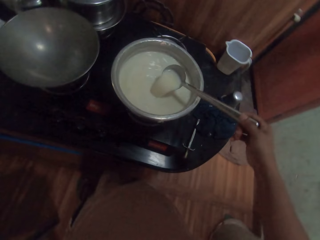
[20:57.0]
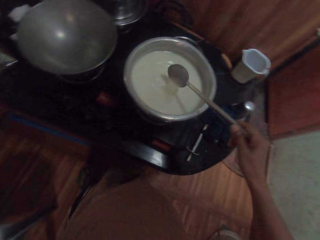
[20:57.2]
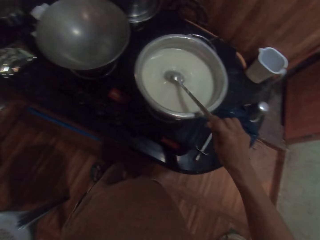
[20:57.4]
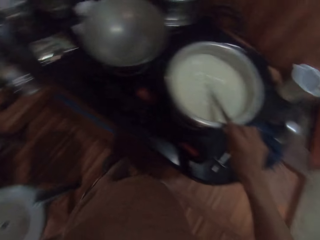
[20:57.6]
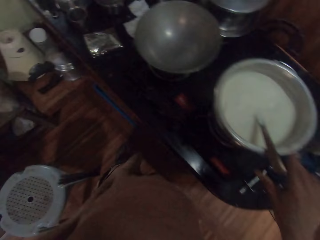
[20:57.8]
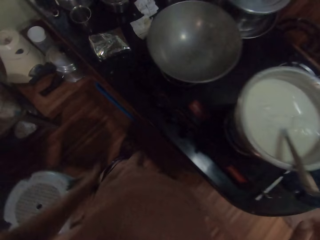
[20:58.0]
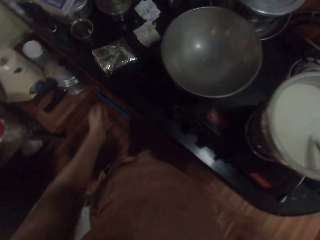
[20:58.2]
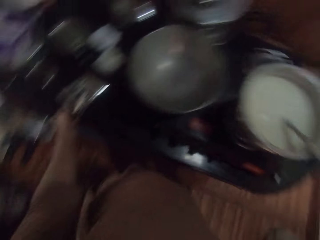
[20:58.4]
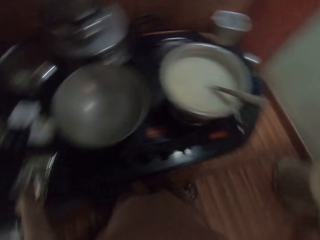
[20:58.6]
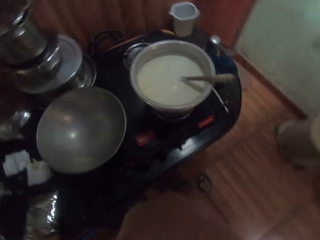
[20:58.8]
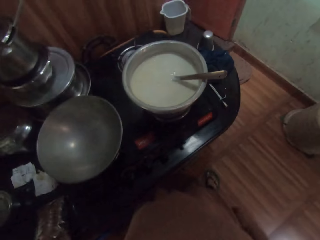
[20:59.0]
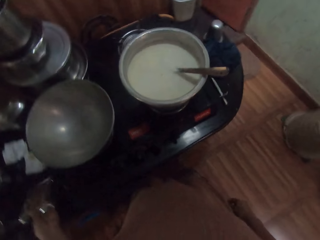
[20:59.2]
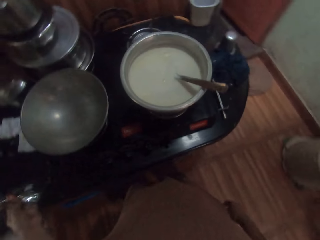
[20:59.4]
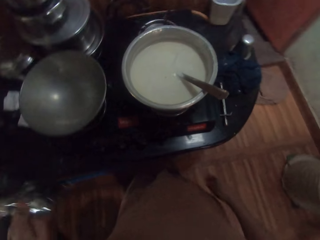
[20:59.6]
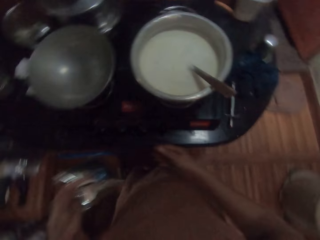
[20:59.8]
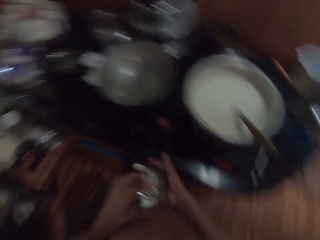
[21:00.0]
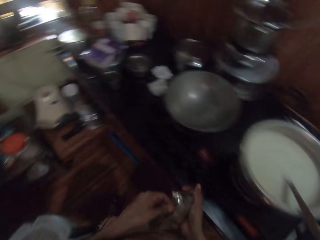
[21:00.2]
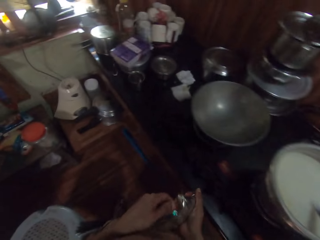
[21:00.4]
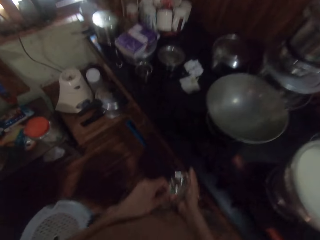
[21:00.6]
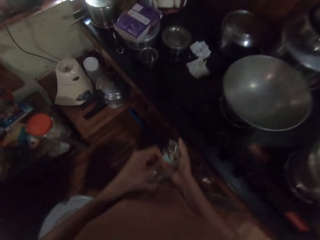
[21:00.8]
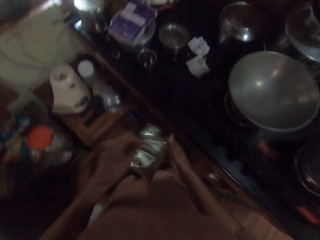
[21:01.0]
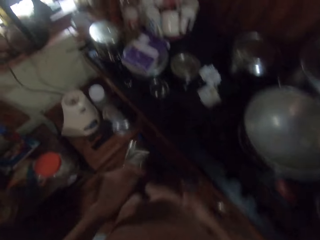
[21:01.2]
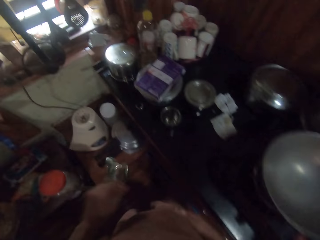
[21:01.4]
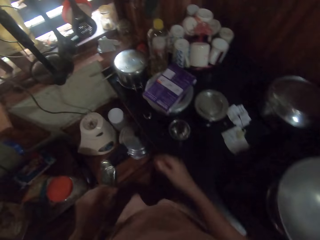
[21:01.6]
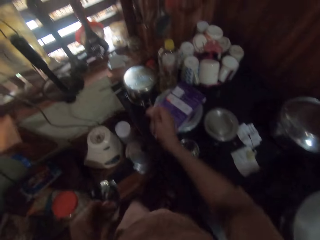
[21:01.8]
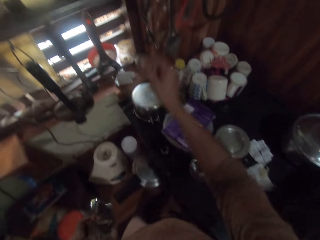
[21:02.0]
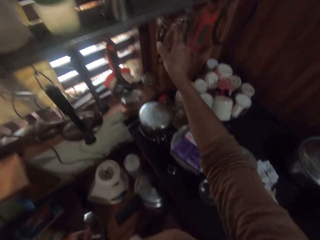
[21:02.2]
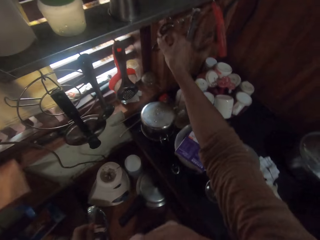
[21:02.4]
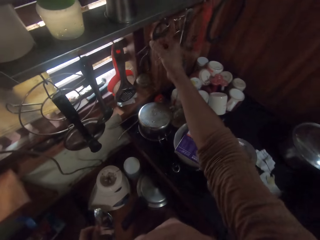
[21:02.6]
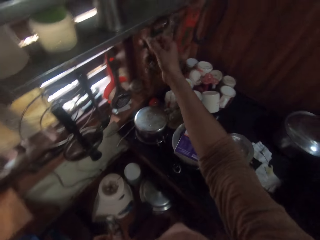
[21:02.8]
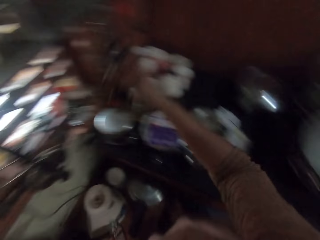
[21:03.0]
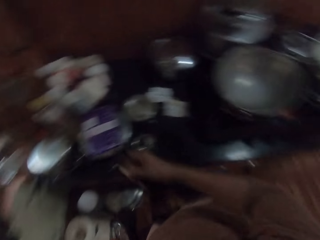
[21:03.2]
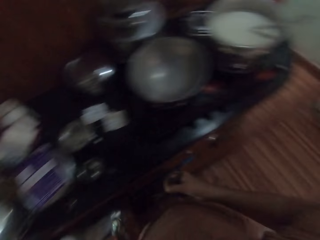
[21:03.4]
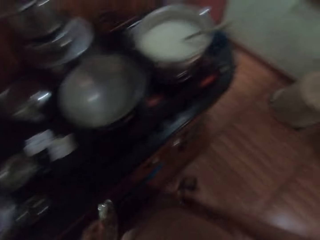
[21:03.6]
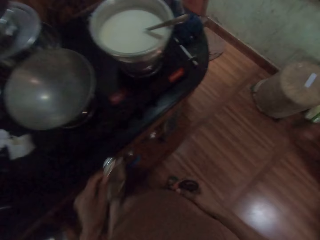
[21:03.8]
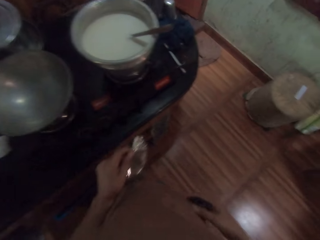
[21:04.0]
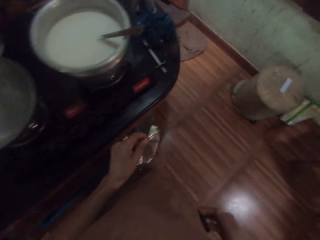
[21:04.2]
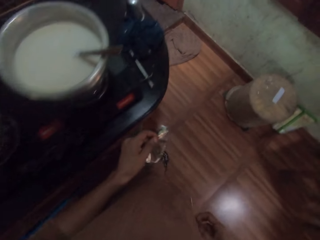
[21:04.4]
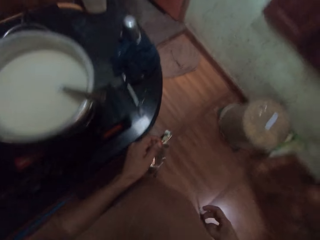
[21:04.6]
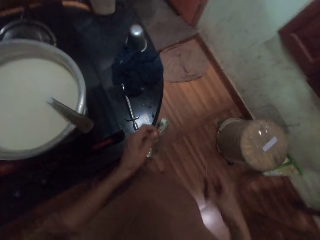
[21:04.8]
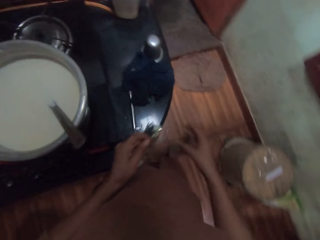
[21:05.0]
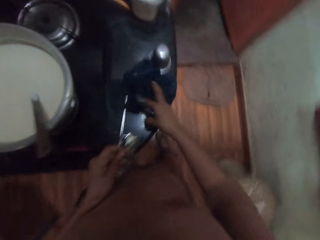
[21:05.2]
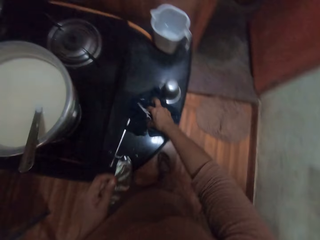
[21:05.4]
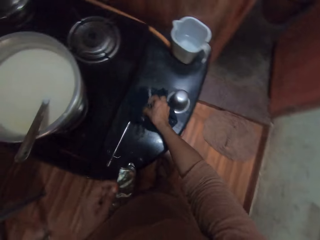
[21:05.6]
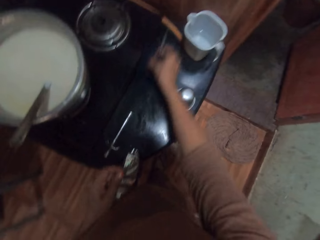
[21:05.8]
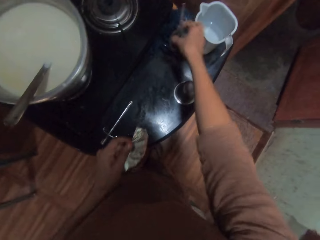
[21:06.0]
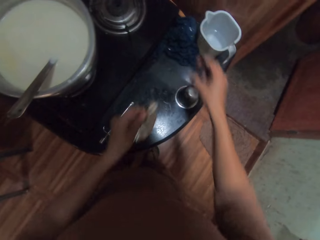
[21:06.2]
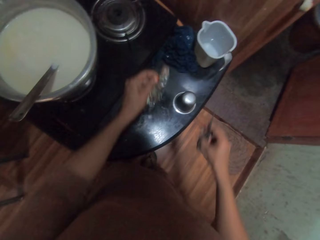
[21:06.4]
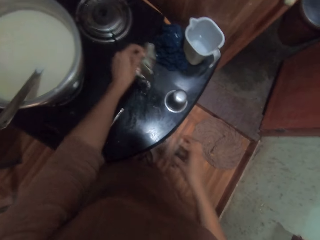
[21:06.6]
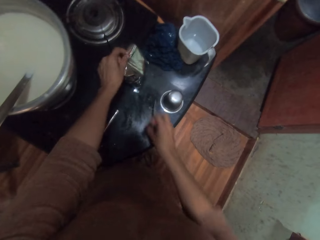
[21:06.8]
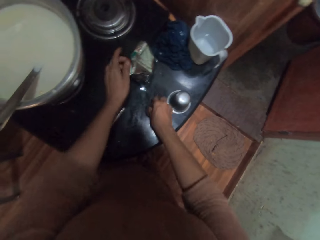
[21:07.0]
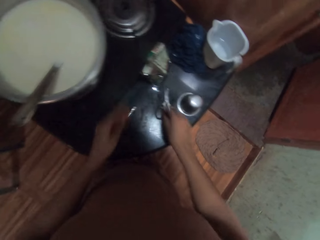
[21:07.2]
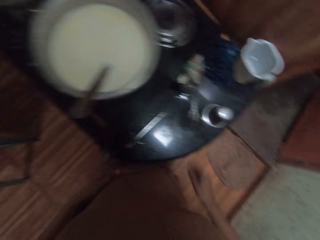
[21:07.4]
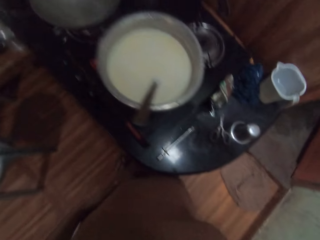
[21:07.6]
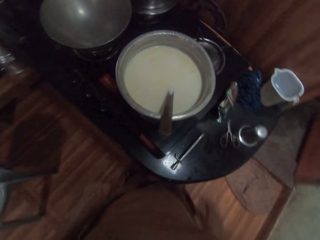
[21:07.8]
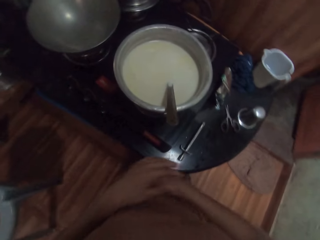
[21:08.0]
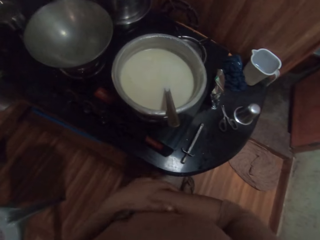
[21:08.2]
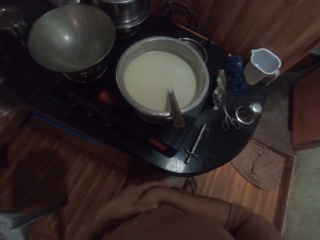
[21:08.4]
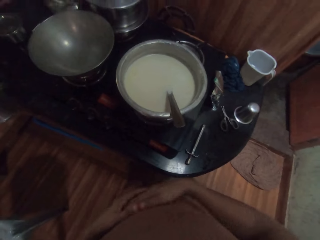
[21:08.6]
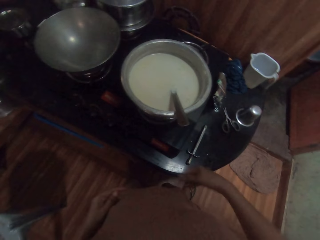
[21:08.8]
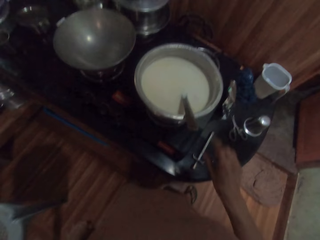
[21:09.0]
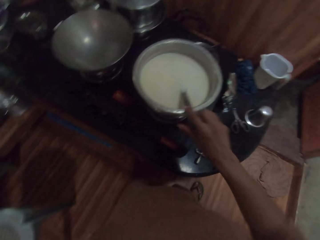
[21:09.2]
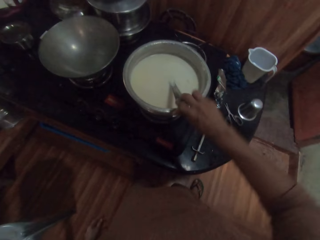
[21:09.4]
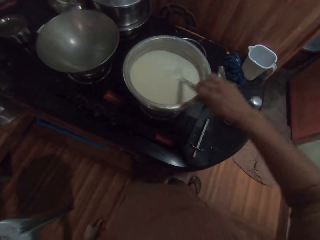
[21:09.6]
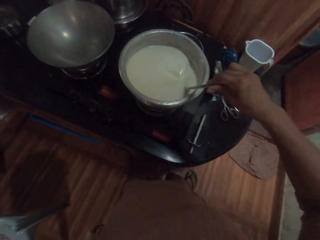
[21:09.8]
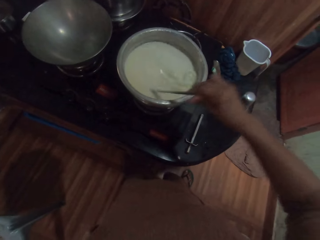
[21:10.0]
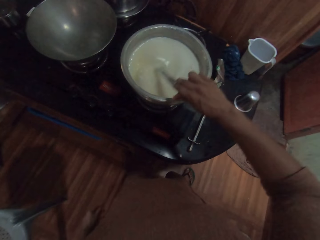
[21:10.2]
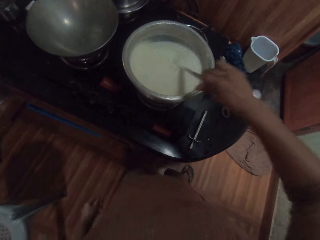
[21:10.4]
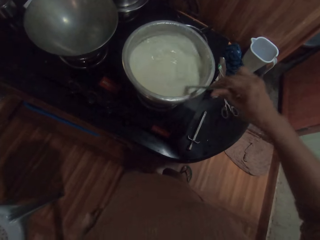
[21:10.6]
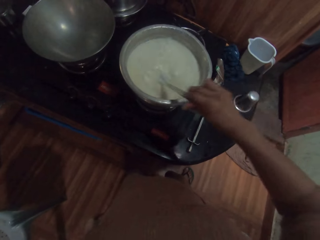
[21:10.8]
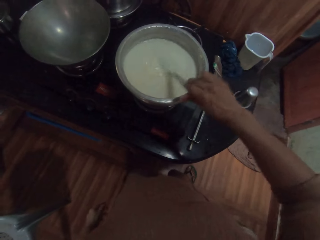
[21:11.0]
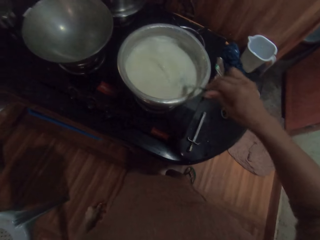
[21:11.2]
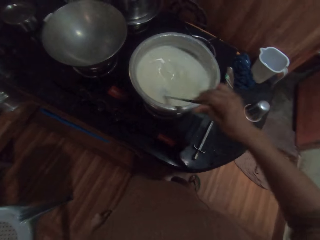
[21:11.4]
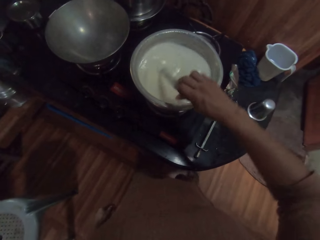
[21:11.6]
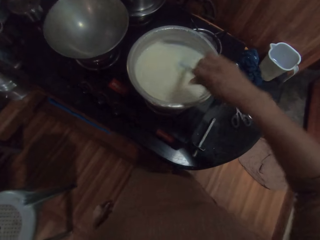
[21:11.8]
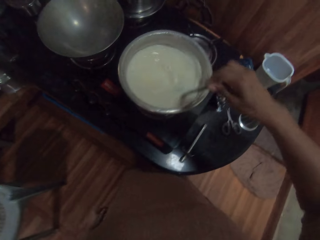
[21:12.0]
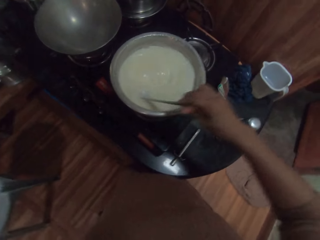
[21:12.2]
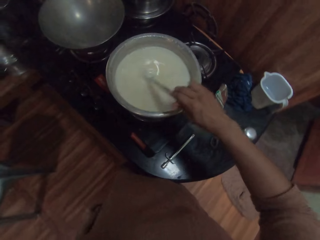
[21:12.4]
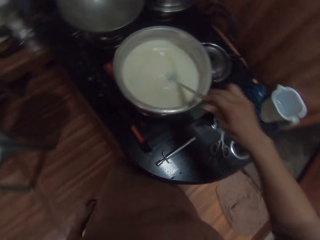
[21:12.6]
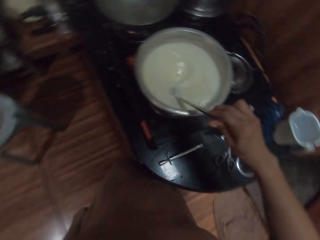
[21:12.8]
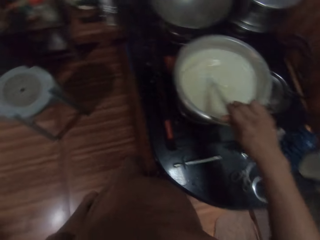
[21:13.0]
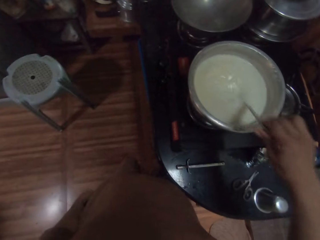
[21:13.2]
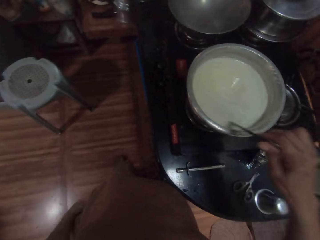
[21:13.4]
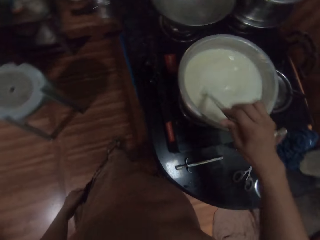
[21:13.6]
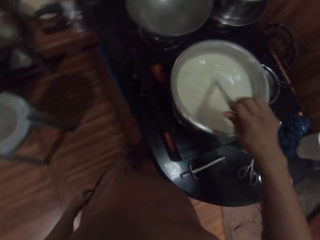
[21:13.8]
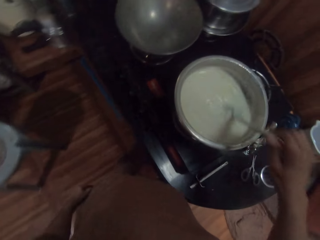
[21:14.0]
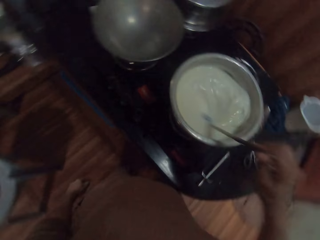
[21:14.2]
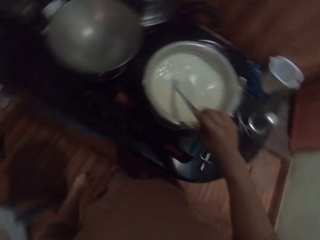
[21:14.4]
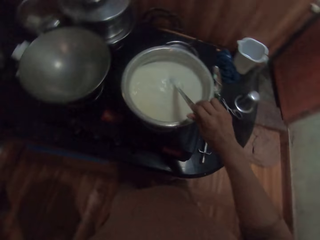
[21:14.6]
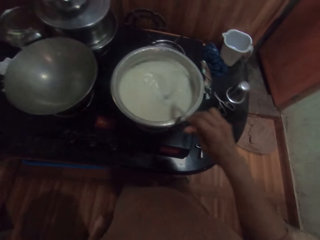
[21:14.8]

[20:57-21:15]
The camera wearer picks up a sachet of sugar from the cooker with her left hand. She shakes the sachet of sugar with her left hand. She picks up a pair of scissors from a tools hanger by the kitchen window with her right hand. She moves the towel on the cooker a bit with her right hand. She places the sachet of sugar in her left hand on the cooker. She places the pair of scissors in her right hand on the cooker. She wipes both hands together. She stirs the soup on the cooker with a spoon with her right hand.

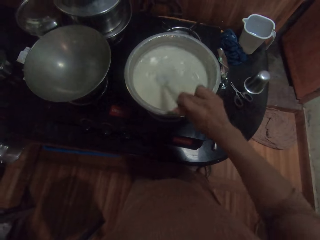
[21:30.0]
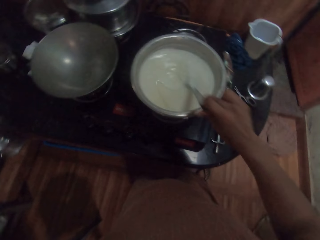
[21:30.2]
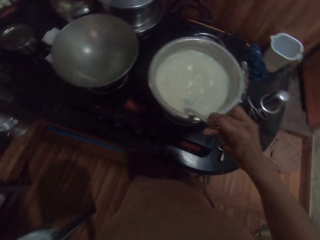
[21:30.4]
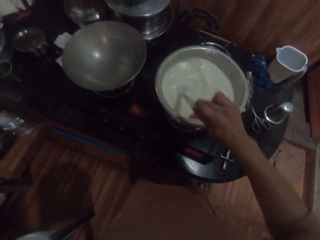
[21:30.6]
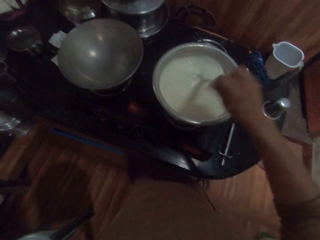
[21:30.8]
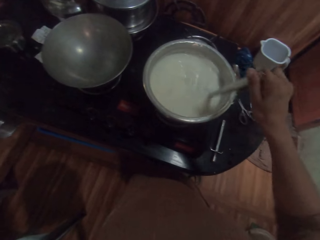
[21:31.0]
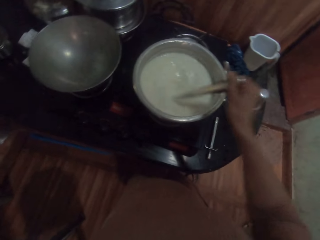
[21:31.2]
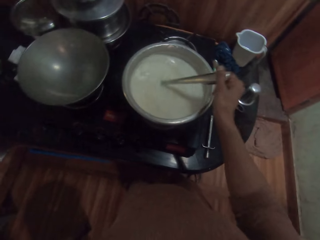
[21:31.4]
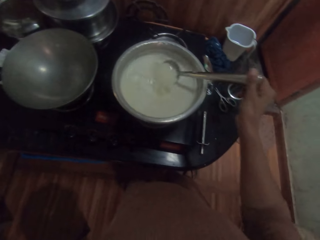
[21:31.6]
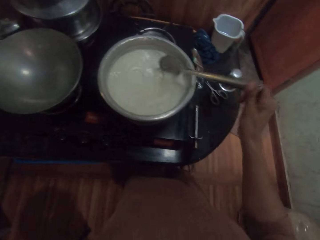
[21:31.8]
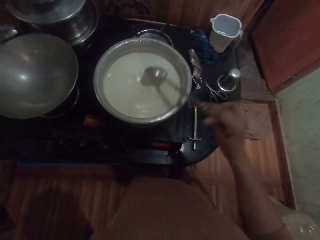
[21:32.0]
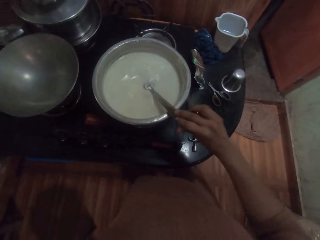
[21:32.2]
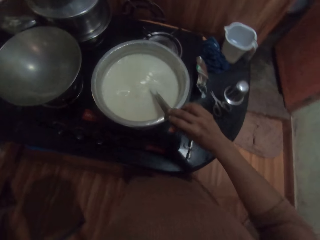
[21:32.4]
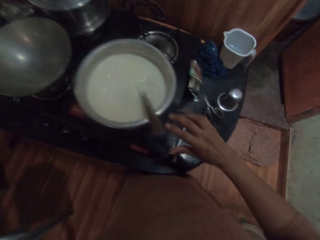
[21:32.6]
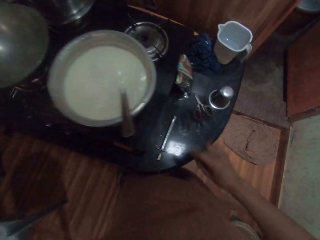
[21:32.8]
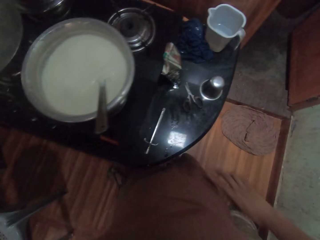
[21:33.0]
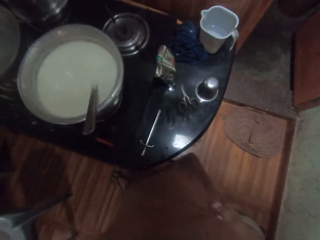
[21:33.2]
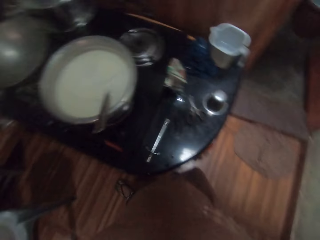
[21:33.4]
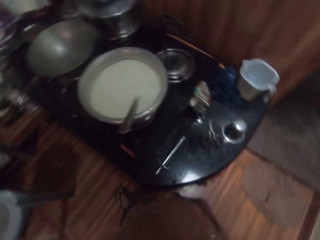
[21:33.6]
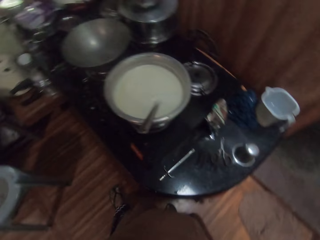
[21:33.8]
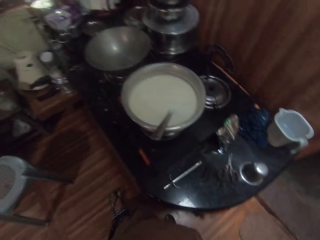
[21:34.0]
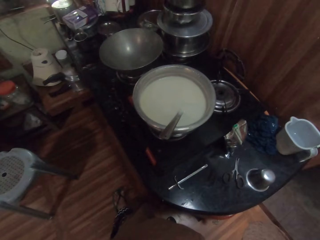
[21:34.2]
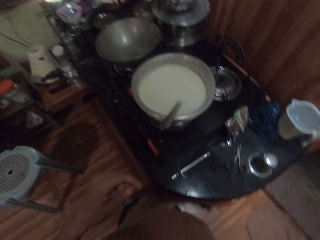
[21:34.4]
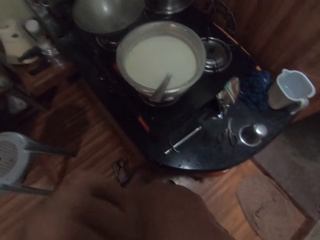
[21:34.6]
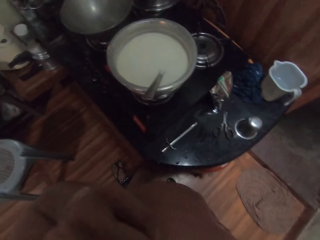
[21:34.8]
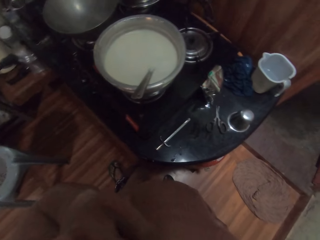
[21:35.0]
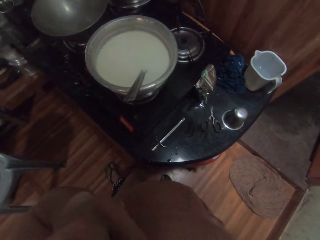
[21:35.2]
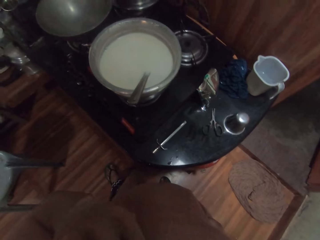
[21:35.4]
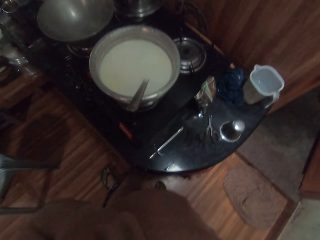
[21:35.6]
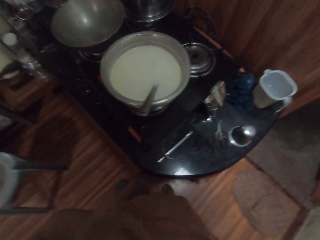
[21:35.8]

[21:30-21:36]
The camera wearer drops the spoon in her right hand in the soup on the cooker. She places both hands on her hip. She touches her face with her left hand.
